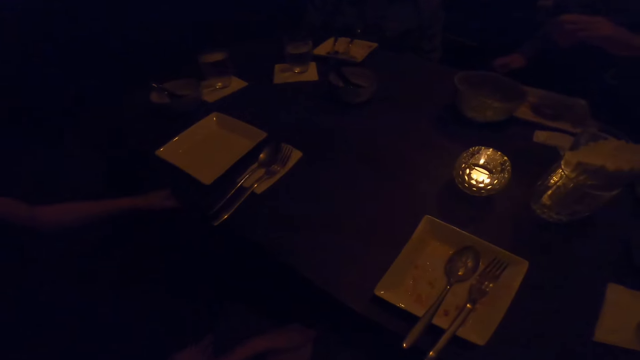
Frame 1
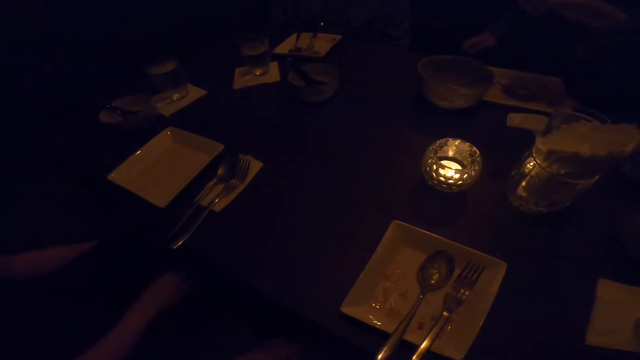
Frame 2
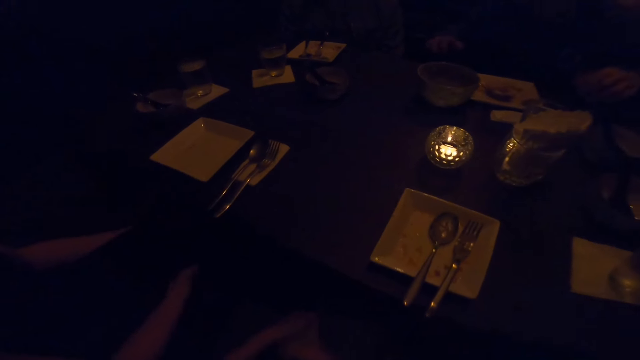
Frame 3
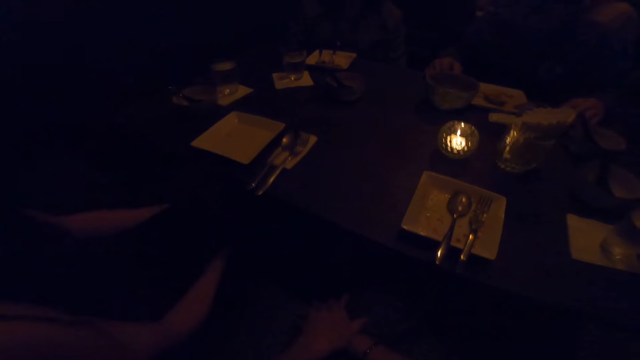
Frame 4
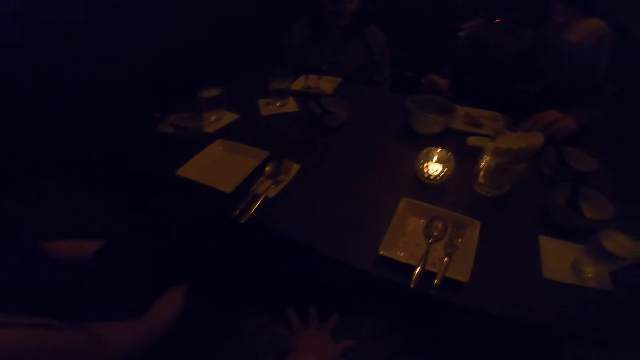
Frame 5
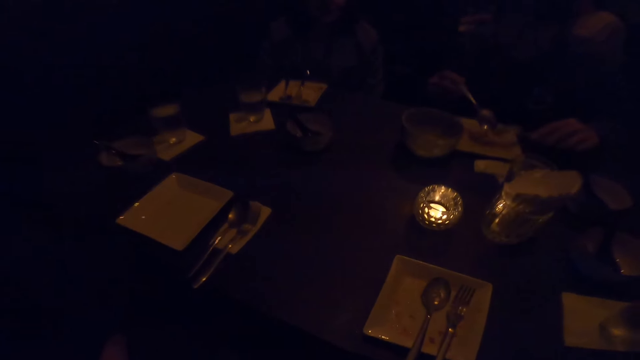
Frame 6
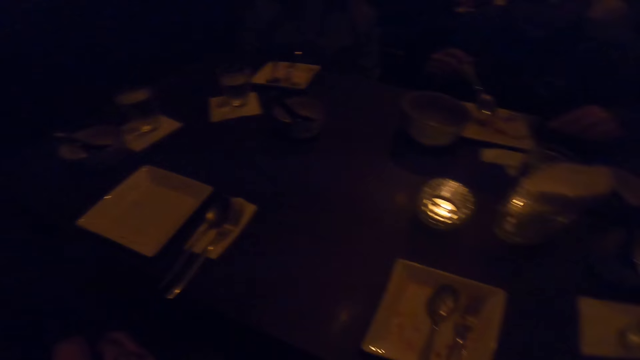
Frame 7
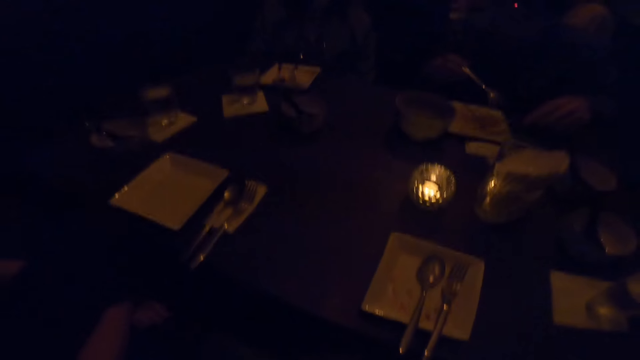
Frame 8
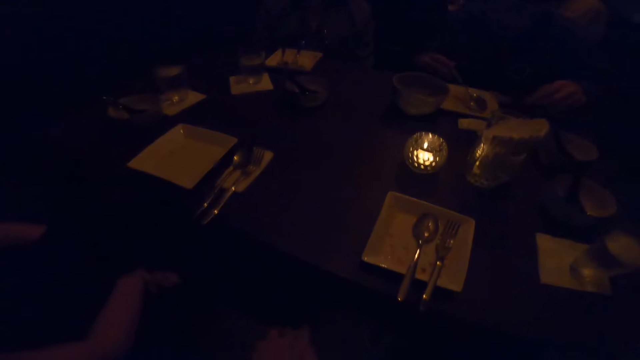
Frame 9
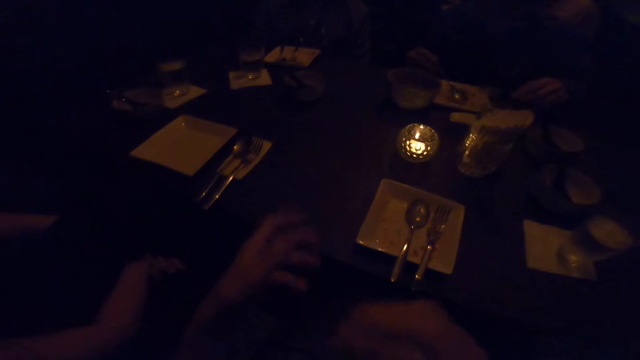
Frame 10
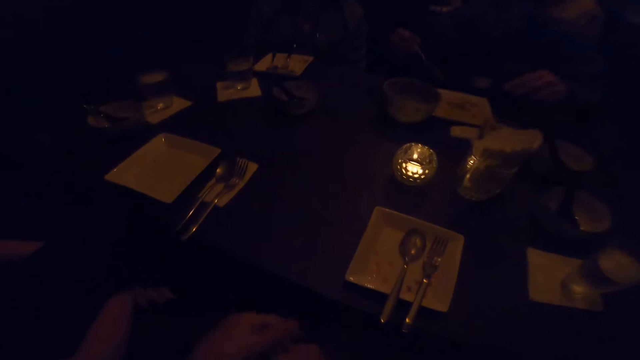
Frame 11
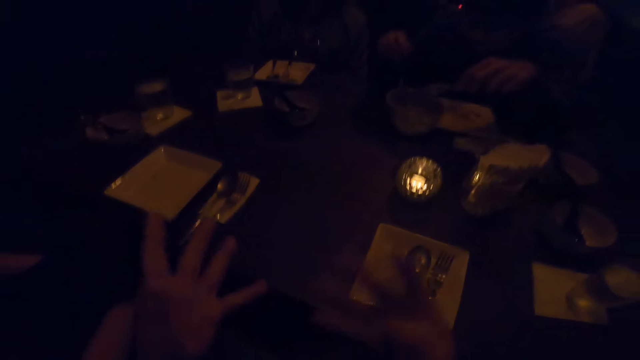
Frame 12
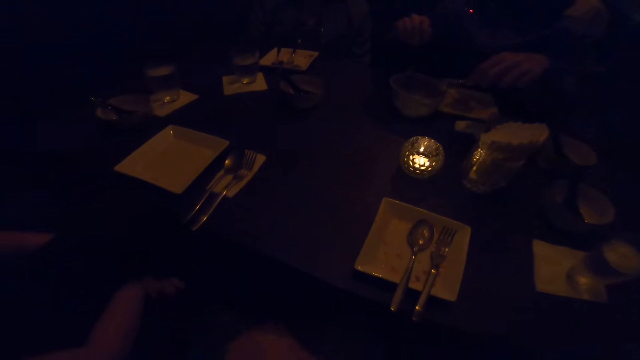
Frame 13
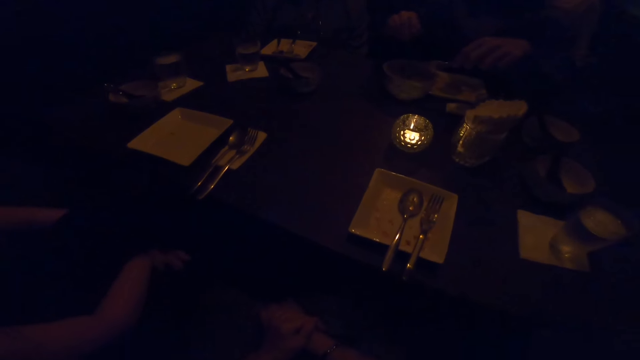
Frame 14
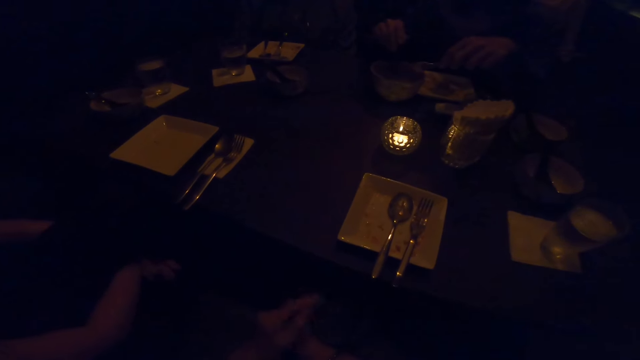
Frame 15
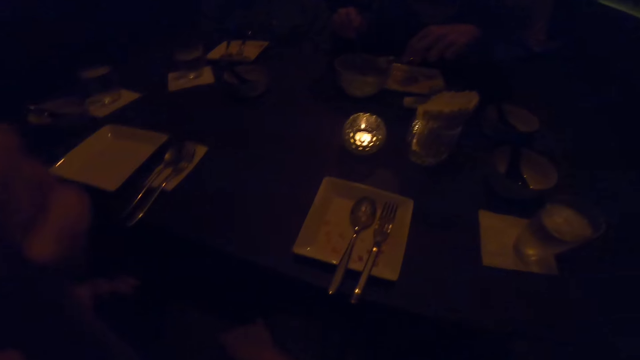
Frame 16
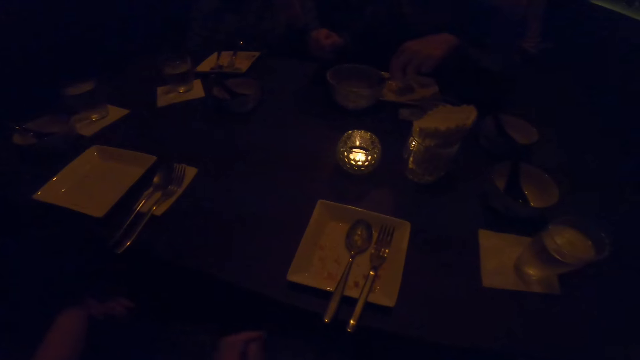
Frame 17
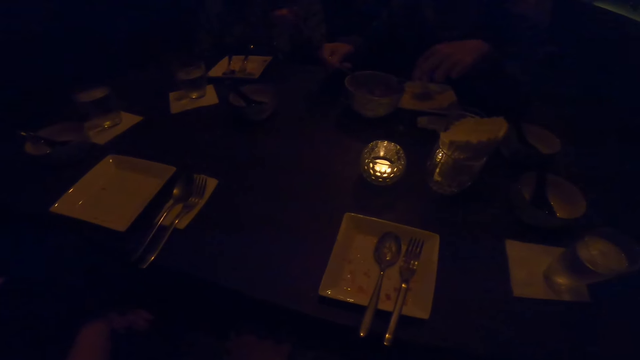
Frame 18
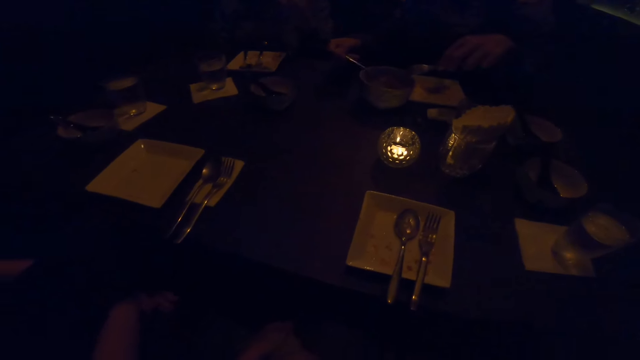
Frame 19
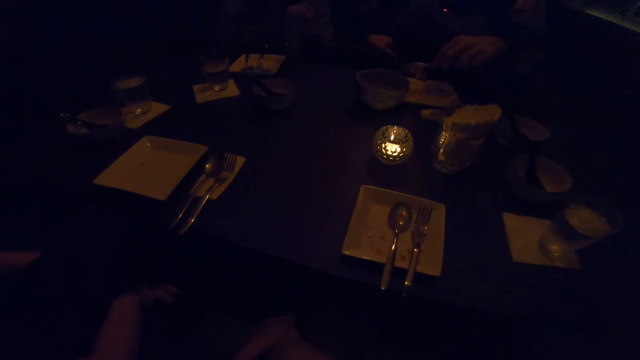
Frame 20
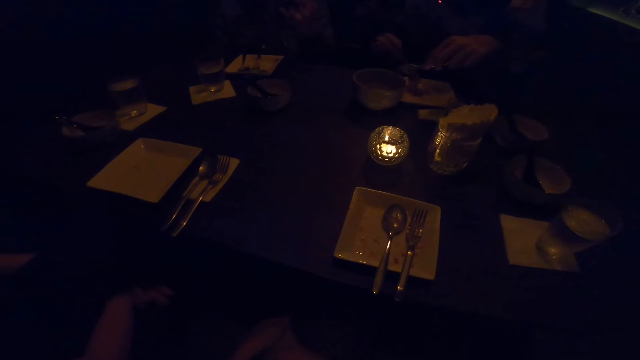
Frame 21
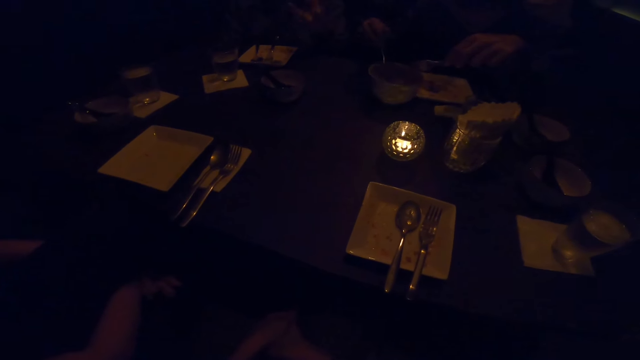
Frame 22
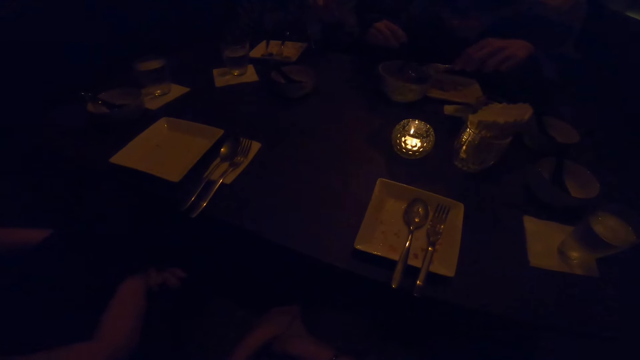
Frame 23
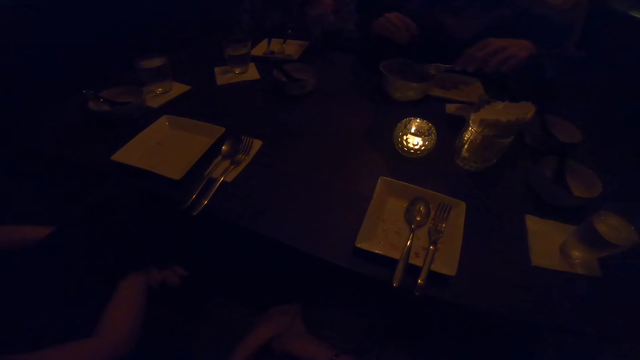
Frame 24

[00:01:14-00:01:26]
A man moves his hand. He touches his leg. A woman takes the food on the plate. The camera wearer stops demonstrating with both hands. The woman takes the food on the plate again. The camera wearer raises her left hand up. She brings her left hand down. The woman puts the food on the table.

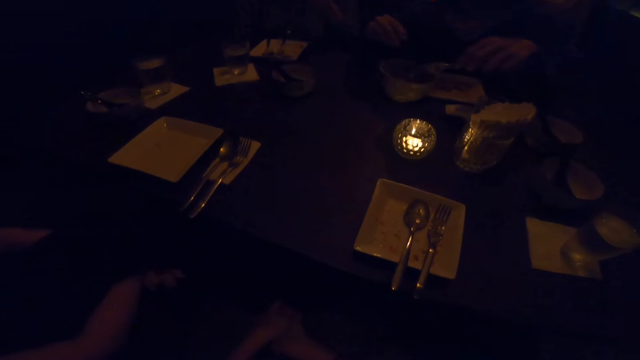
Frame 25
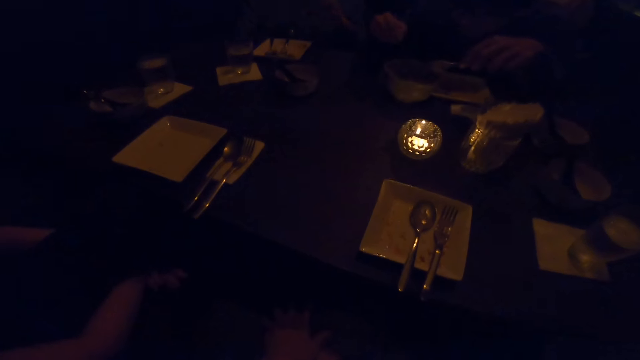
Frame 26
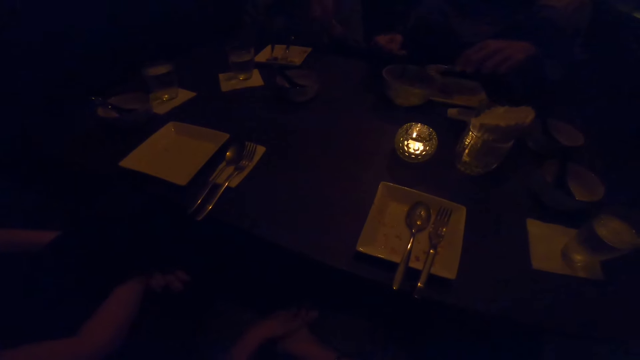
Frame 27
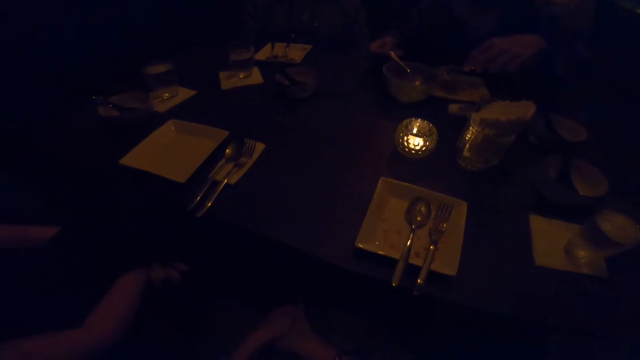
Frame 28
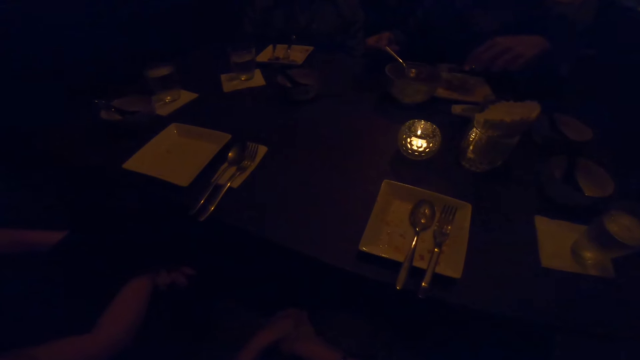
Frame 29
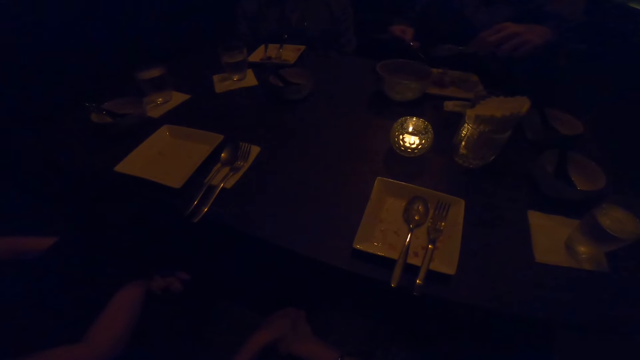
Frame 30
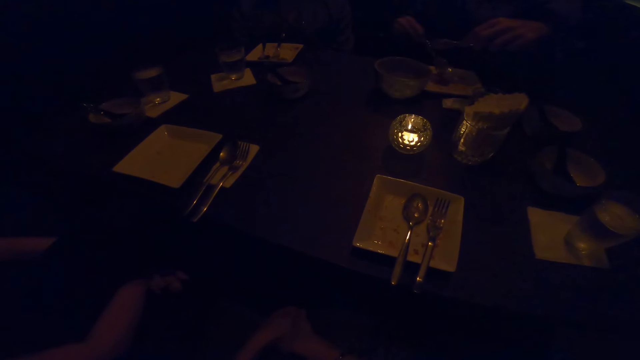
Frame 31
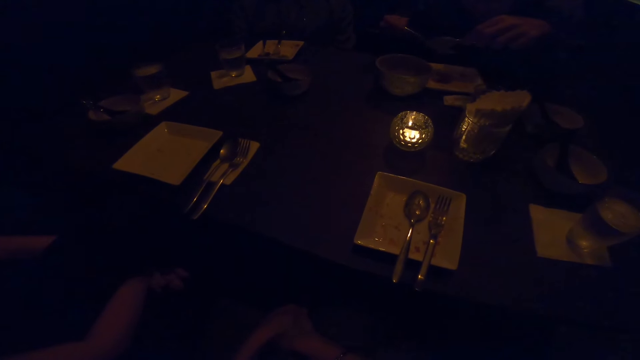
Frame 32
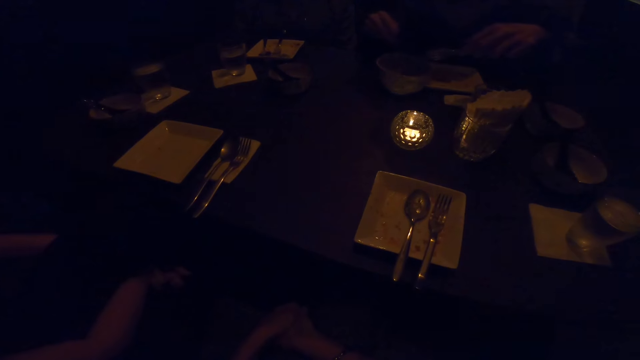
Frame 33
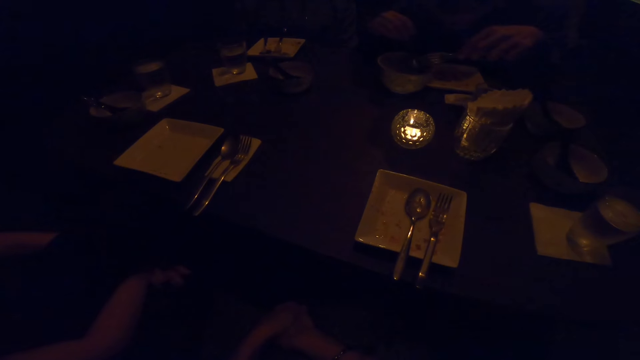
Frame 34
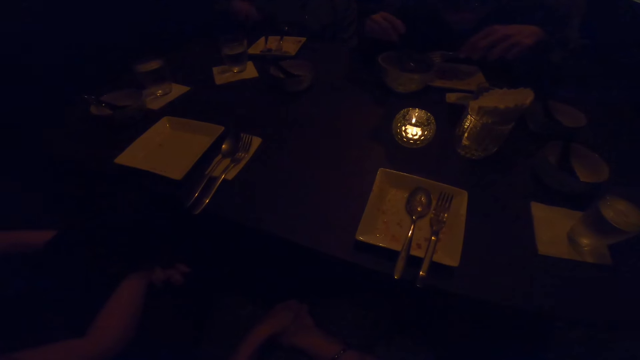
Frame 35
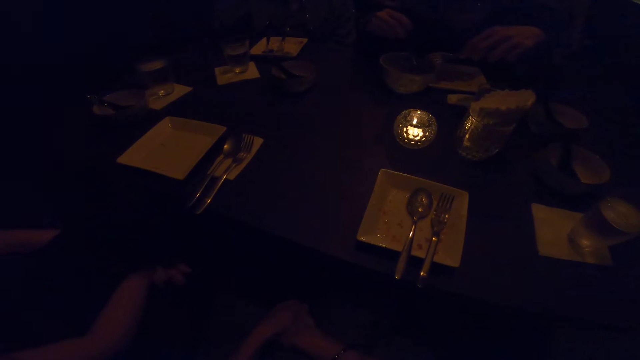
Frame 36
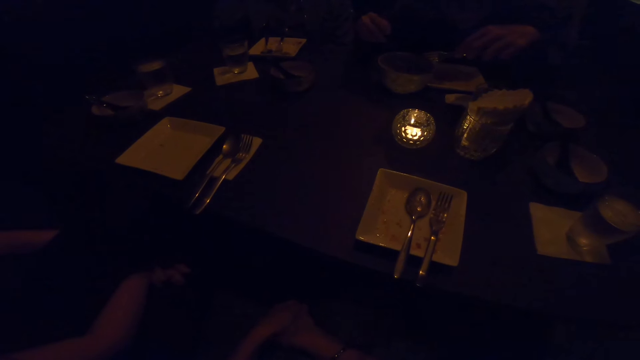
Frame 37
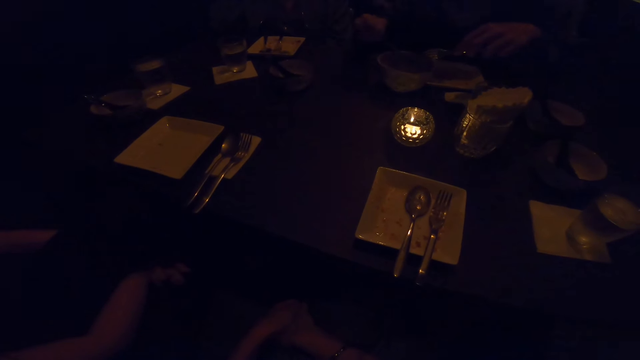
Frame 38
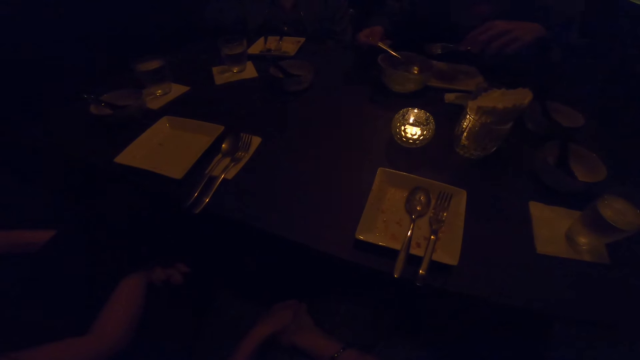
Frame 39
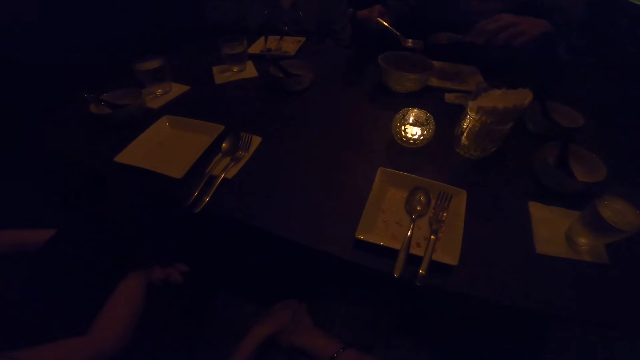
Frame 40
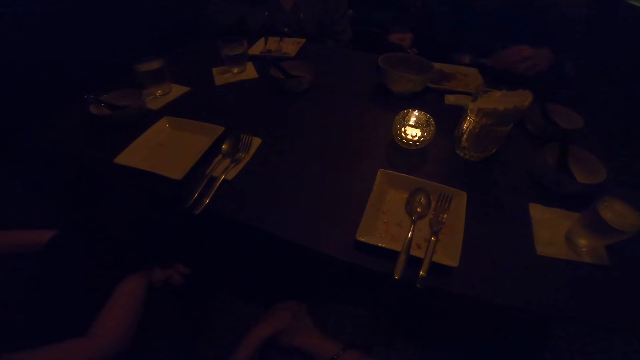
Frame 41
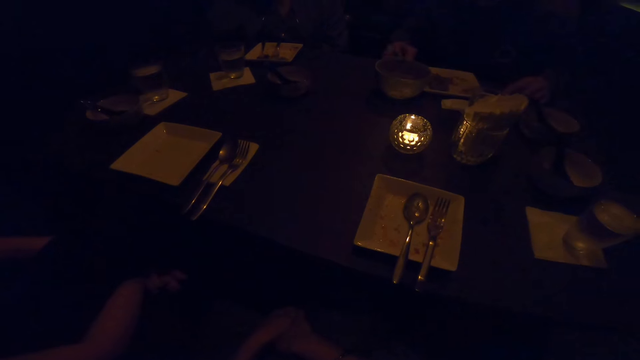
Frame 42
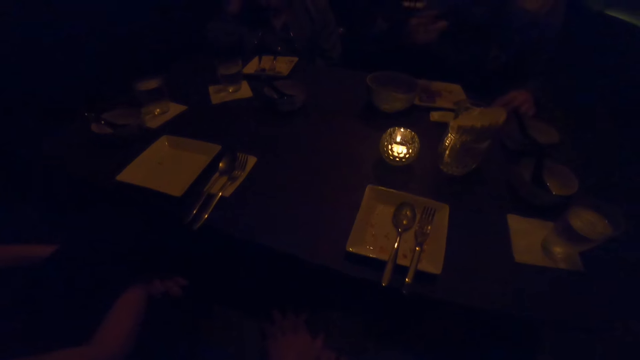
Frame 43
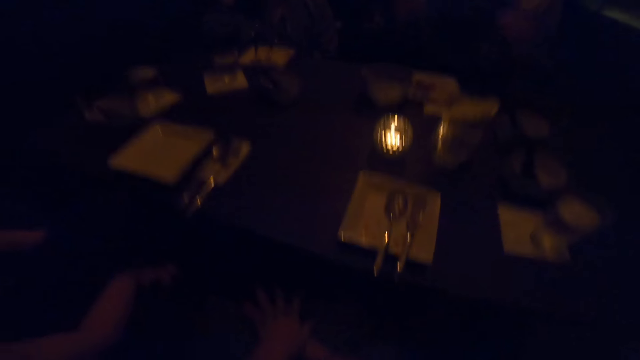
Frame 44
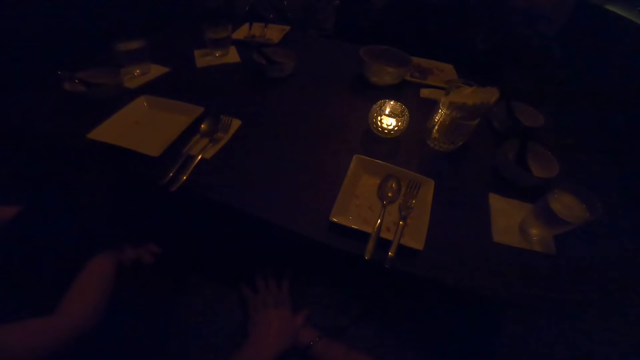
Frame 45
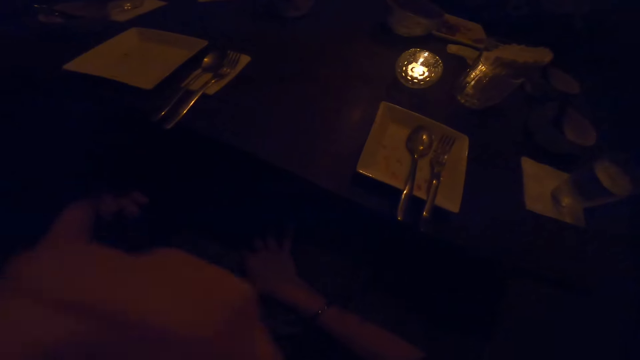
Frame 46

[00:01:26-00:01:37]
A woman takes the food on the plate. She puts the food on the plate. A man converses. The woman puts down the spoons.
